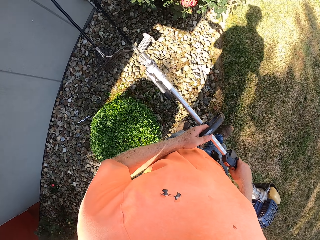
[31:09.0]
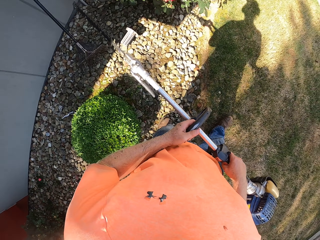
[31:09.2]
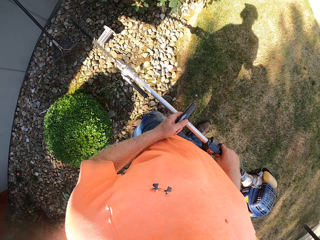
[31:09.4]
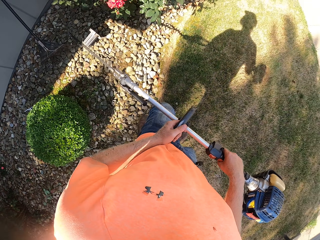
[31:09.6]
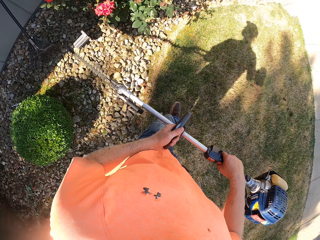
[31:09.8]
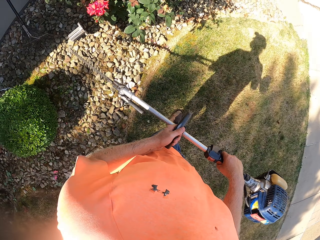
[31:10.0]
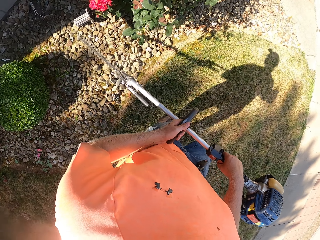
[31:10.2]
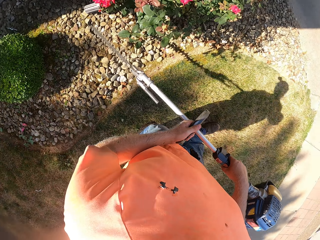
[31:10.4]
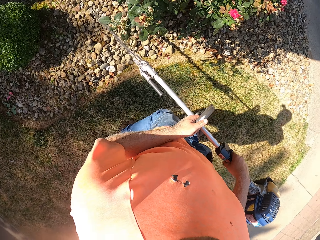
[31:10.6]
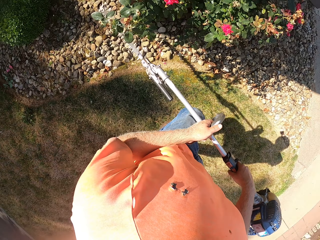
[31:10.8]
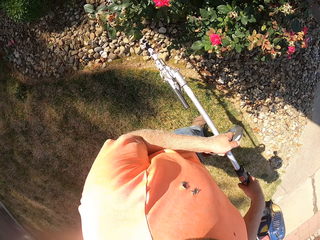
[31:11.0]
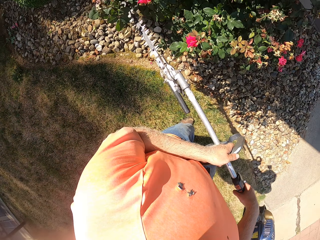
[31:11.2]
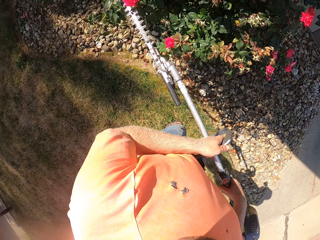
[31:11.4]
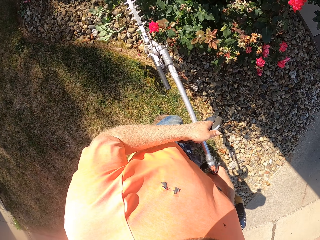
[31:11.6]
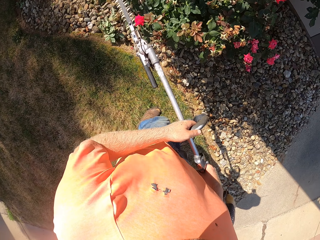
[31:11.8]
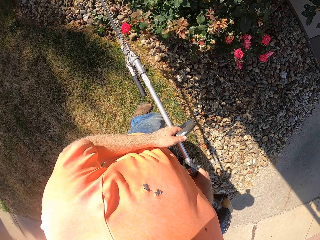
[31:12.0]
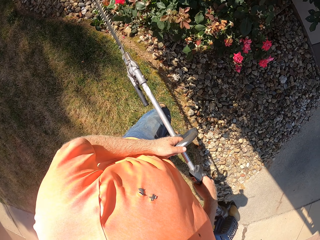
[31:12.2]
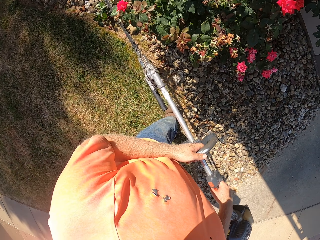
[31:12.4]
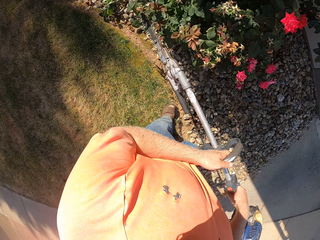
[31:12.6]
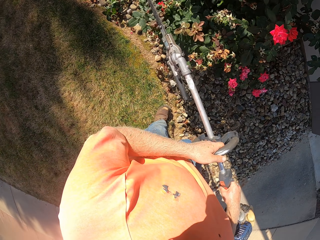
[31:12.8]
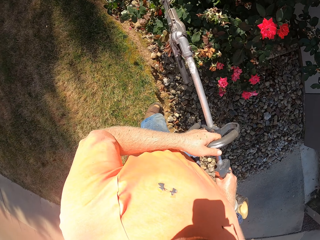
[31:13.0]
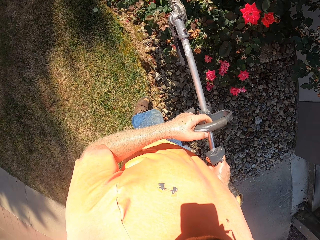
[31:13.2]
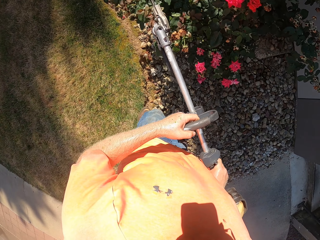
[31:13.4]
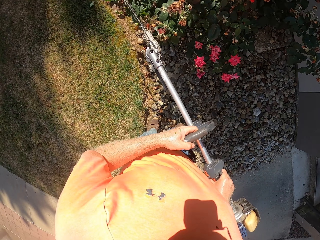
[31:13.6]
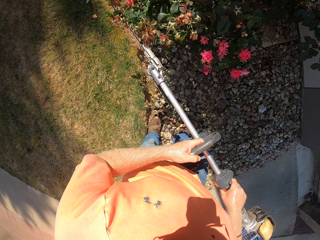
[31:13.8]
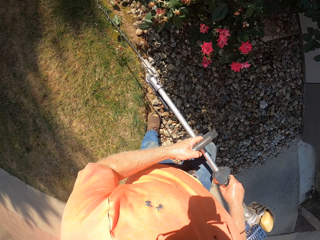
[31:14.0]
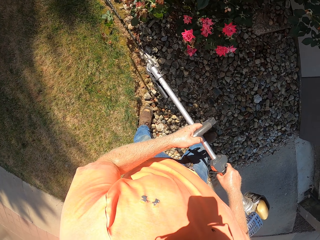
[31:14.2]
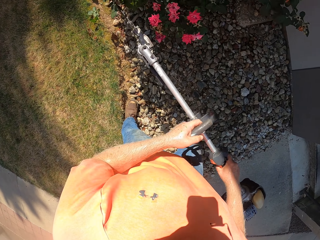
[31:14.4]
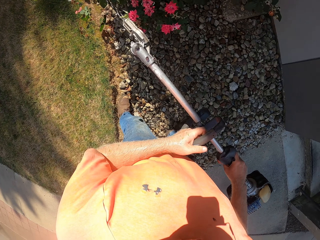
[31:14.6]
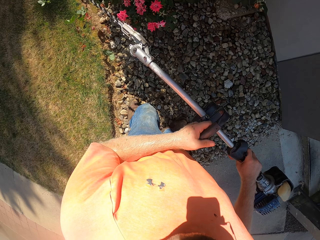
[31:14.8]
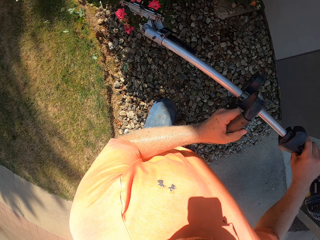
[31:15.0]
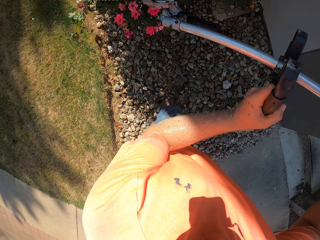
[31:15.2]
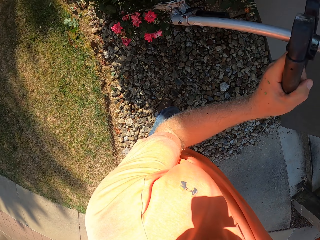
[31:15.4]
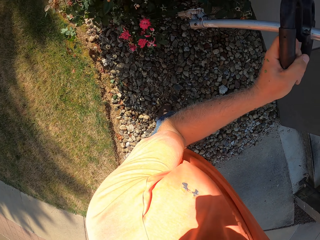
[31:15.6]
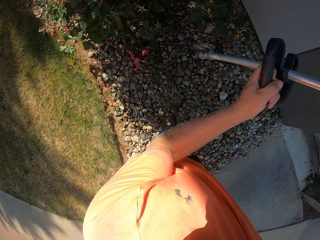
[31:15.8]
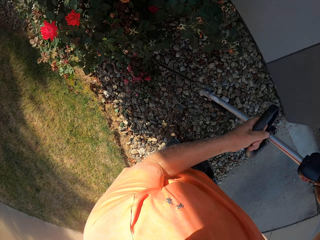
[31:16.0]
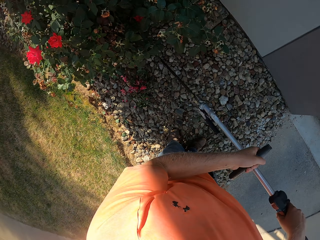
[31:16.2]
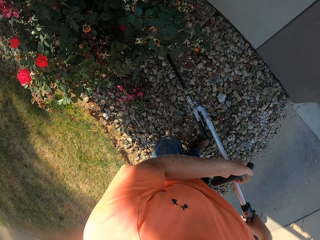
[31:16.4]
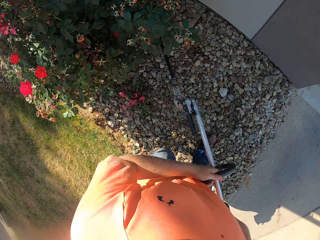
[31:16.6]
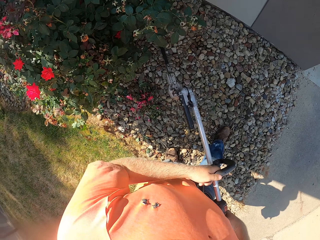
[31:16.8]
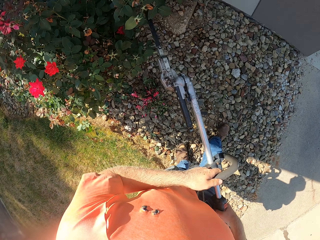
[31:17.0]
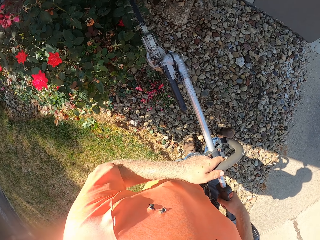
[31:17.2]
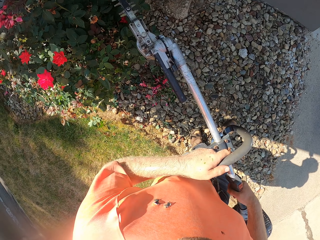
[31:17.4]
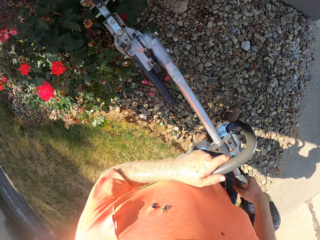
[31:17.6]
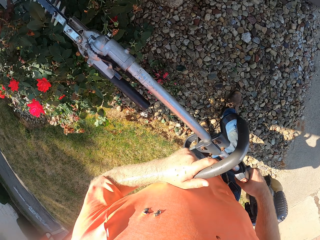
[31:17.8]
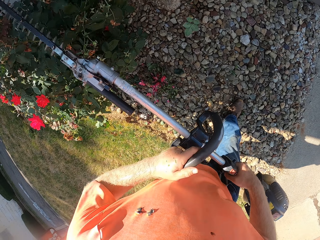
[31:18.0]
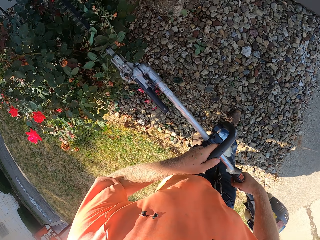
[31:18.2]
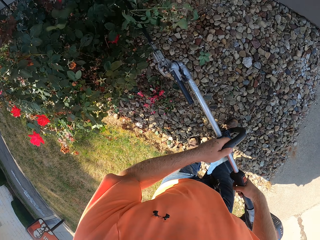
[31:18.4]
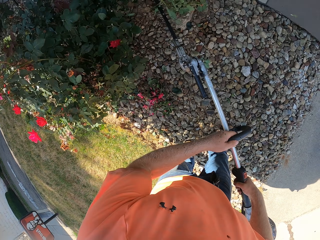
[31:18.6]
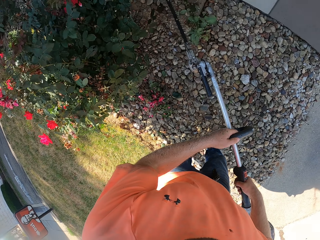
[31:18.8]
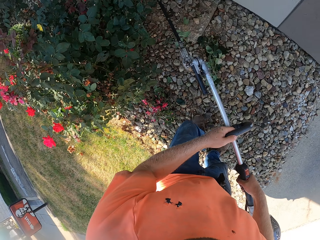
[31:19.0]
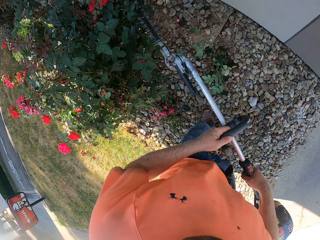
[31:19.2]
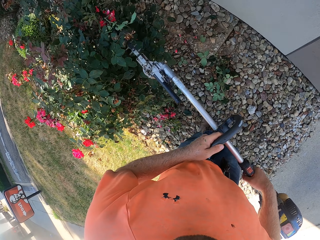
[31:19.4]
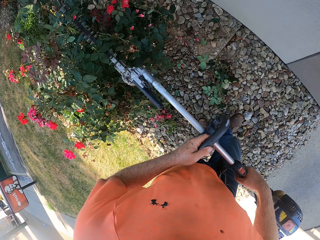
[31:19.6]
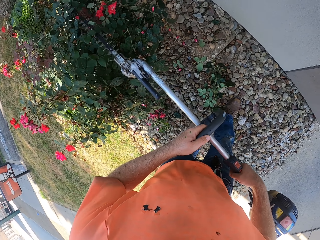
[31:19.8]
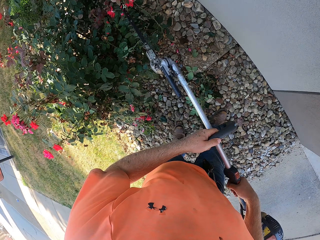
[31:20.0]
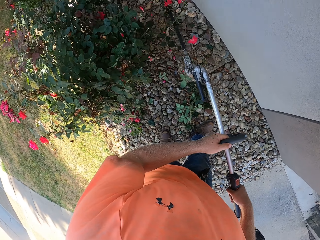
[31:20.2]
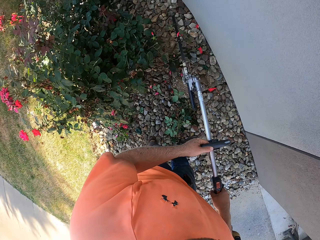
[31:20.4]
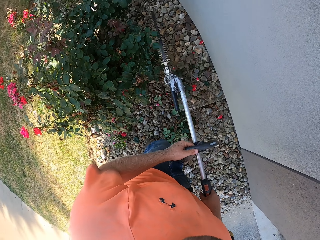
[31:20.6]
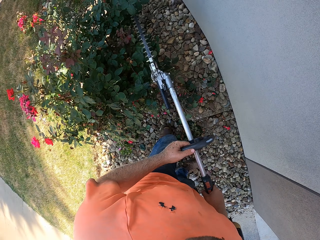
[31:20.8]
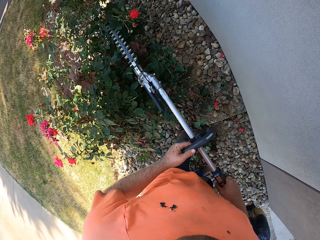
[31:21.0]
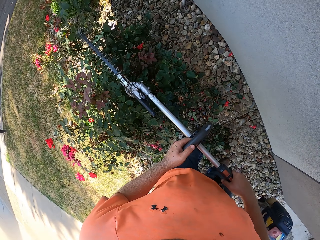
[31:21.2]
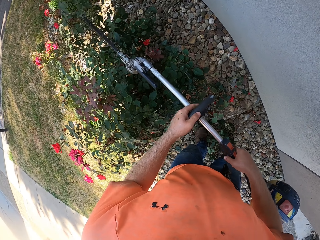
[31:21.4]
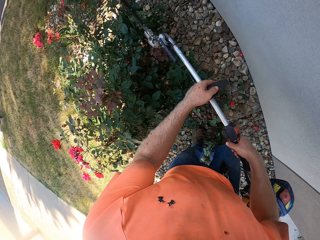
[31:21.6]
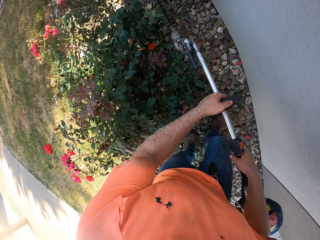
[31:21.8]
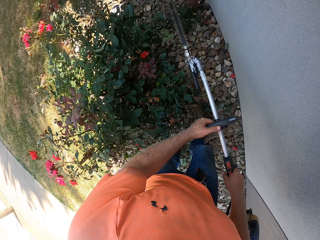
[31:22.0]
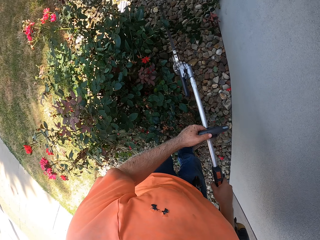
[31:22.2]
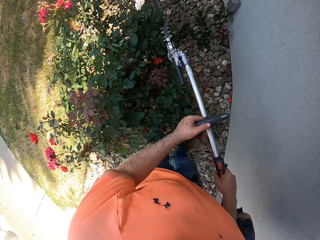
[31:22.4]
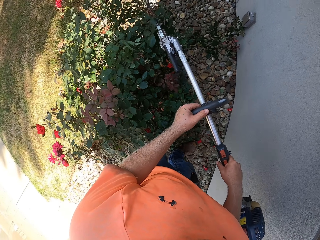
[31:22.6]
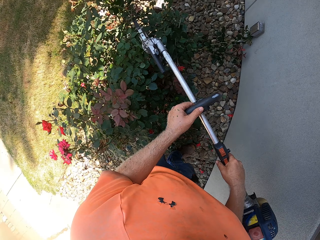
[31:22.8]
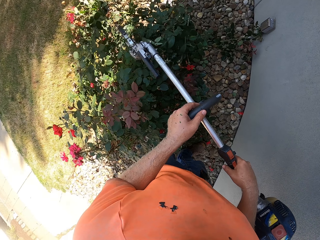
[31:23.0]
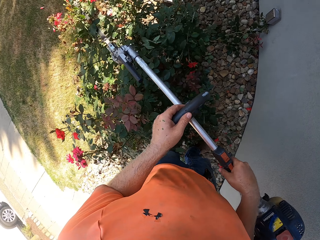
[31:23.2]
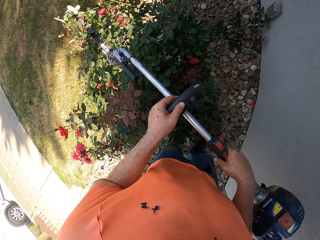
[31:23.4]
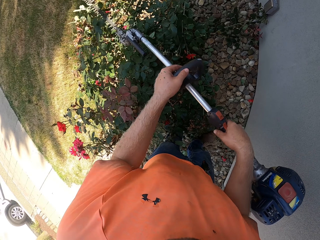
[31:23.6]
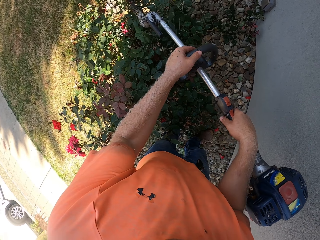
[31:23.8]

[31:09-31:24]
The camera wearer trims shrubs with the hedge trimmer in both hands. They step on the stones.

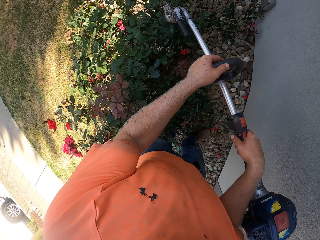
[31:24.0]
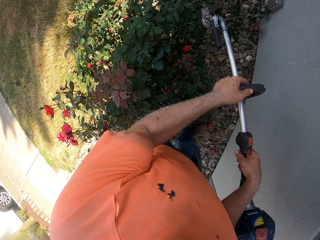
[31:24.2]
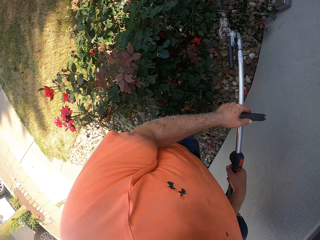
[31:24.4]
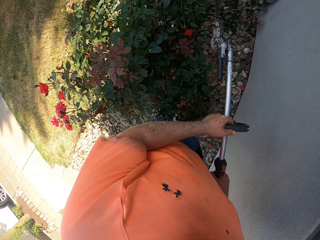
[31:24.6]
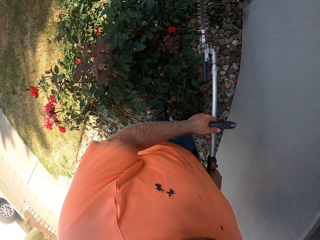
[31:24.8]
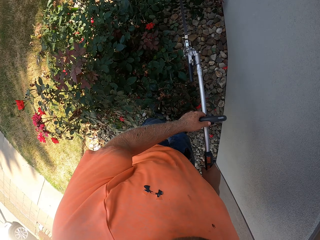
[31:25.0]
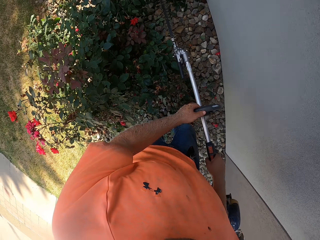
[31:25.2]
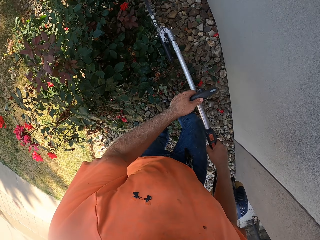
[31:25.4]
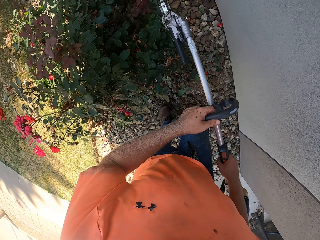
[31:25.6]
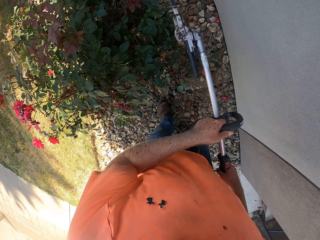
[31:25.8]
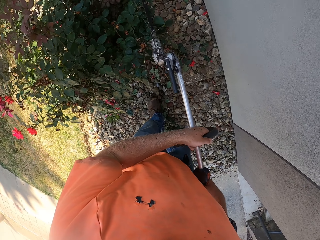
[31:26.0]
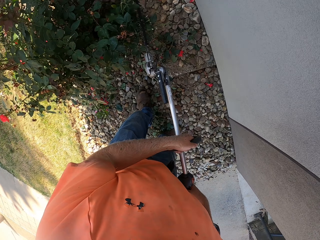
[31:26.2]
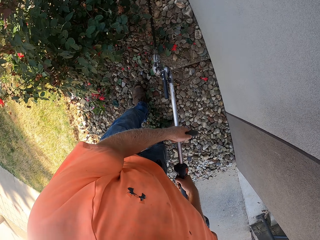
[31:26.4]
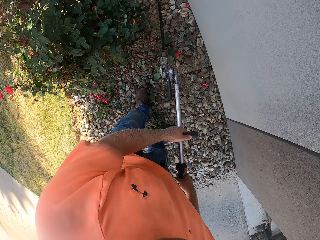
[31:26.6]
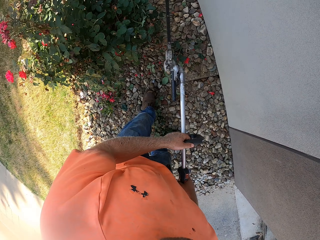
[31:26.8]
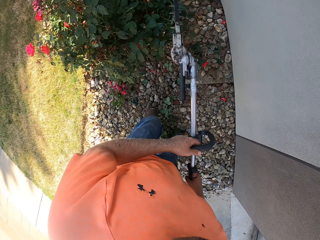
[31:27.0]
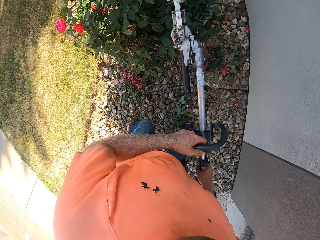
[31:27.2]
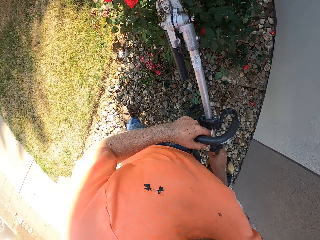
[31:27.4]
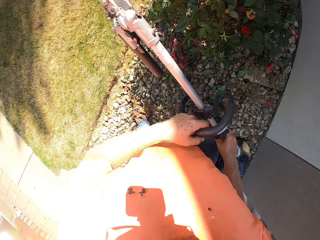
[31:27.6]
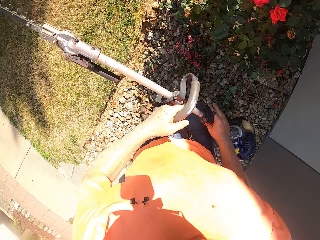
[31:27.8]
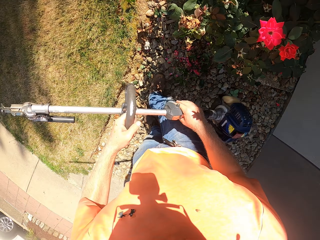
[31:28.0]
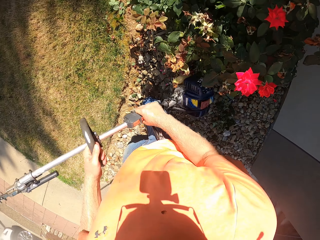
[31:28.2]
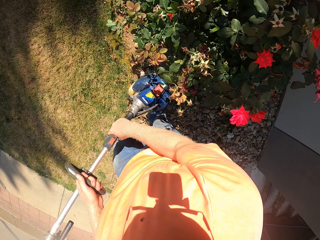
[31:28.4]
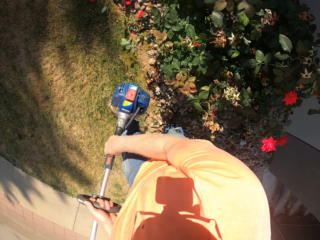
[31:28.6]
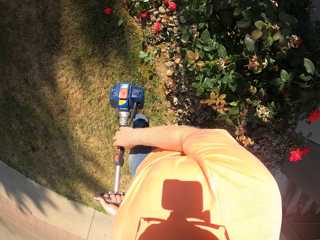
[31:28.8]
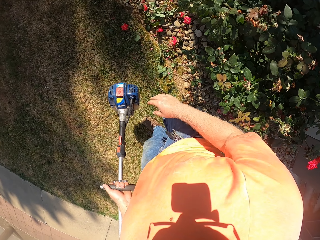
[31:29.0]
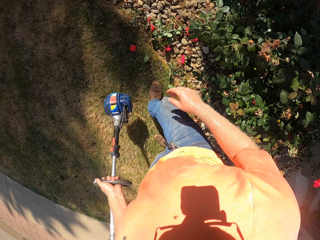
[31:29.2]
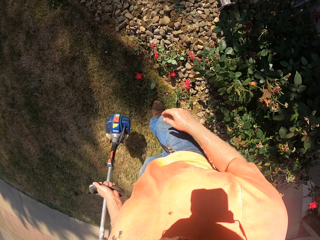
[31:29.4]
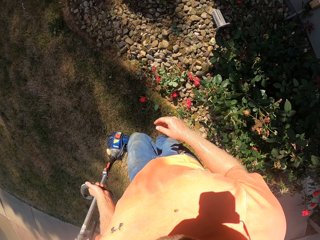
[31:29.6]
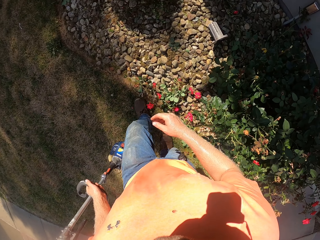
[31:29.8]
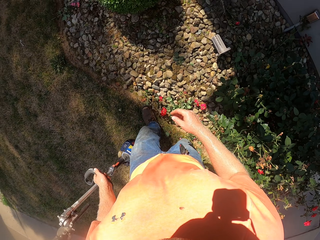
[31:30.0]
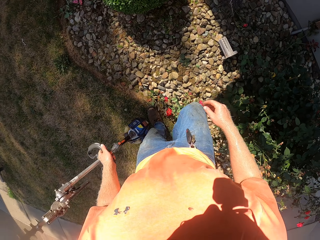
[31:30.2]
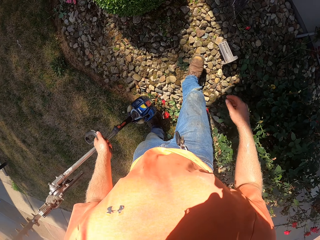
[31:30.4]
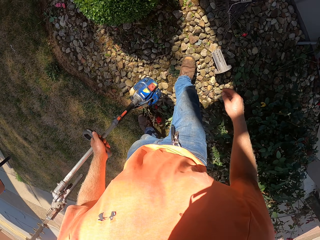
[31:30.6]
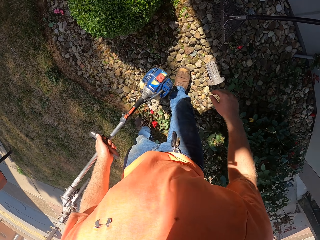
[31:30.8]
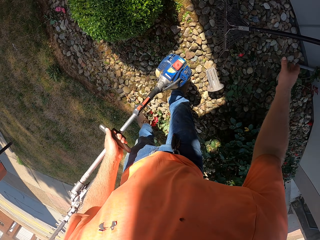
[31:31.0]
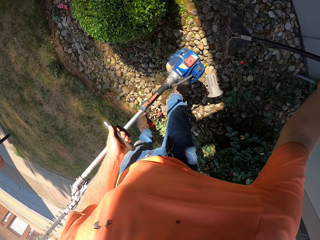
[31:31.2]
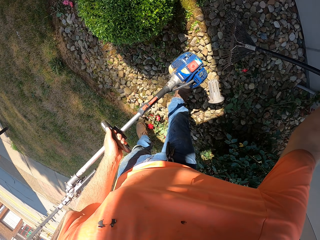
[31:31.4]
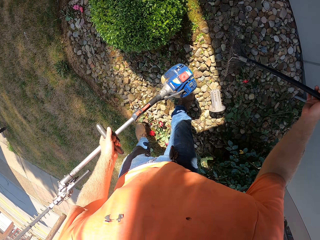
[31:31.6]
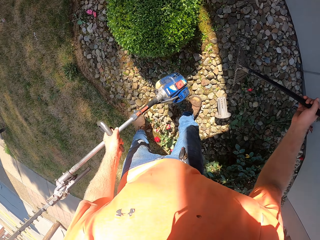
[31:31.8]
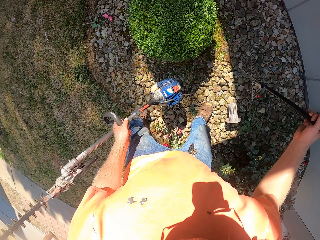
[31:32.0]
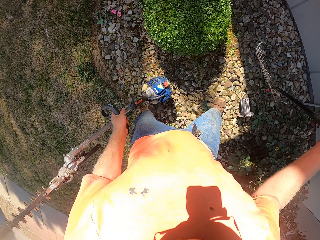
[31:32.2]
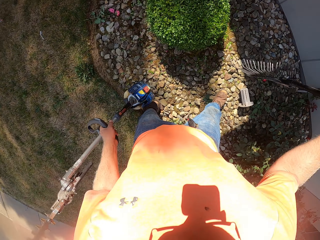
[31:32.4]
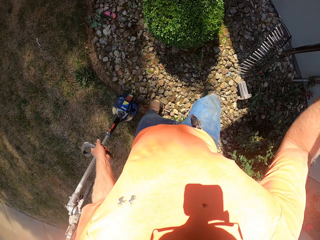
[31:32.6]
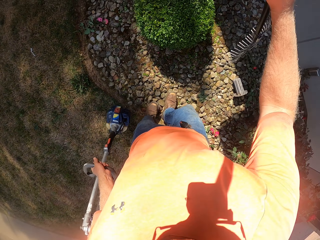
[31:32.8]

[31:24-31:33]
The camera wearer picks up the rake from the ground with his right hand.
